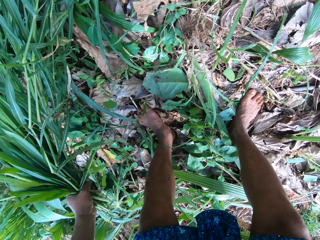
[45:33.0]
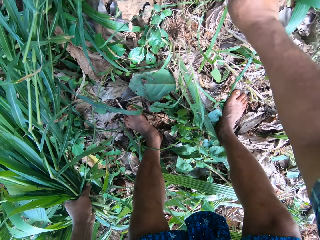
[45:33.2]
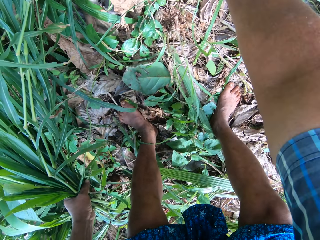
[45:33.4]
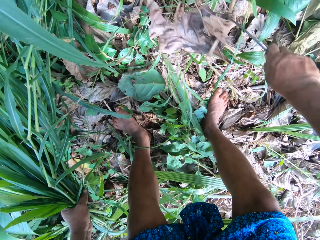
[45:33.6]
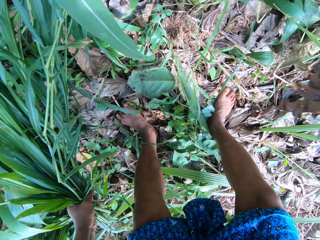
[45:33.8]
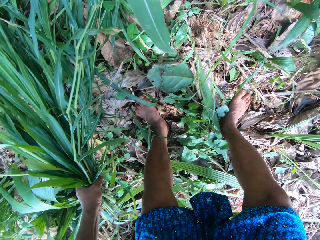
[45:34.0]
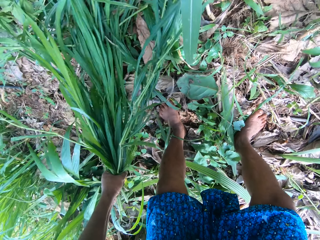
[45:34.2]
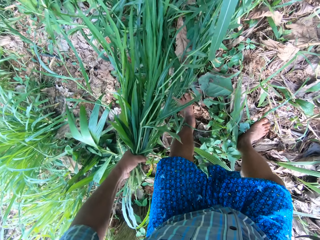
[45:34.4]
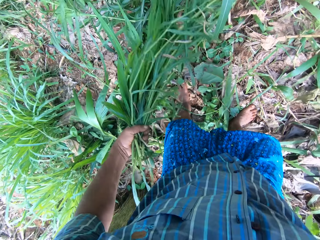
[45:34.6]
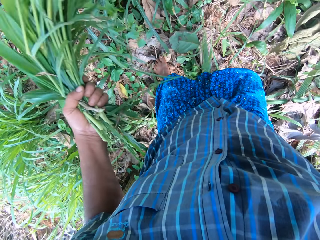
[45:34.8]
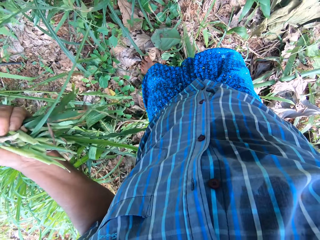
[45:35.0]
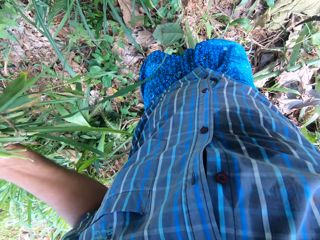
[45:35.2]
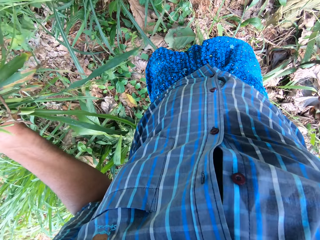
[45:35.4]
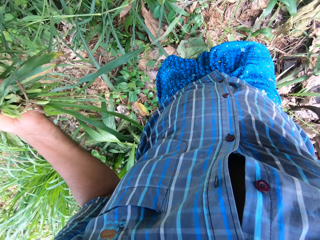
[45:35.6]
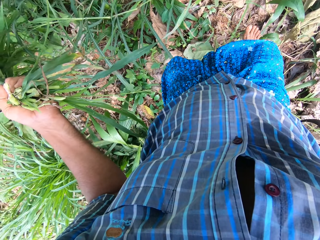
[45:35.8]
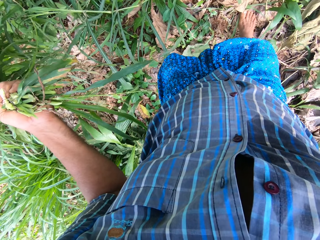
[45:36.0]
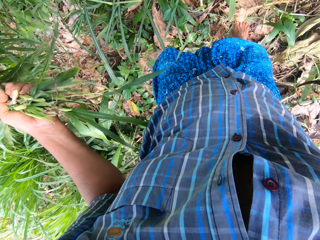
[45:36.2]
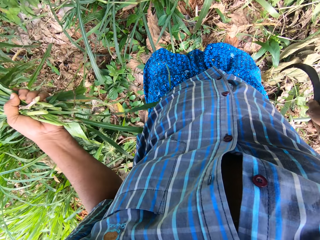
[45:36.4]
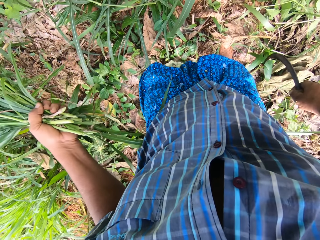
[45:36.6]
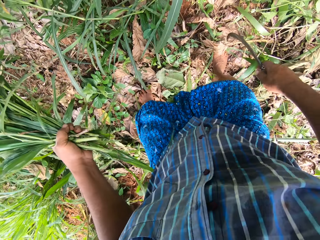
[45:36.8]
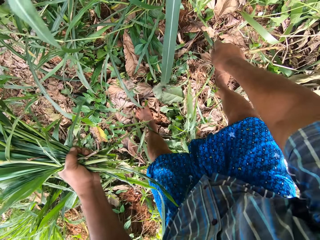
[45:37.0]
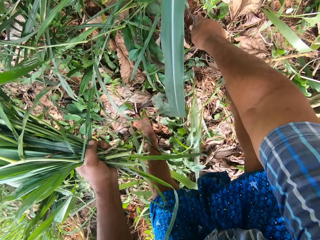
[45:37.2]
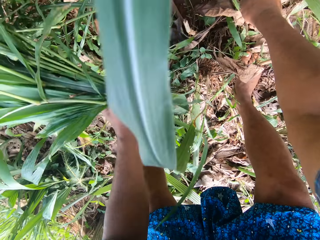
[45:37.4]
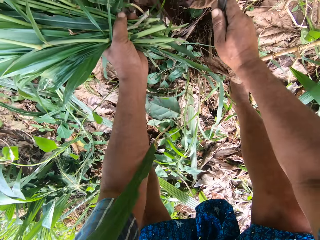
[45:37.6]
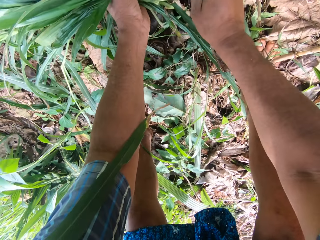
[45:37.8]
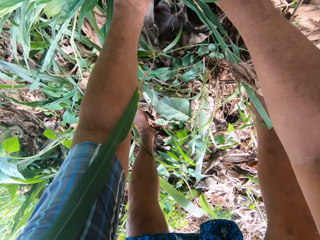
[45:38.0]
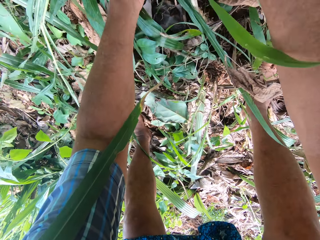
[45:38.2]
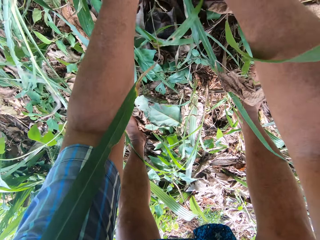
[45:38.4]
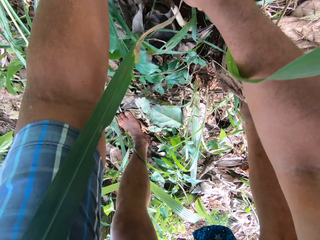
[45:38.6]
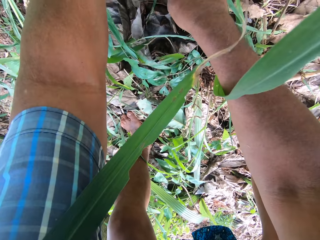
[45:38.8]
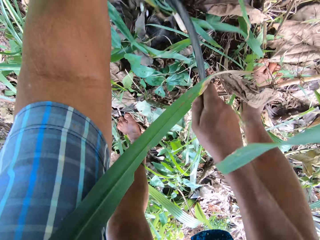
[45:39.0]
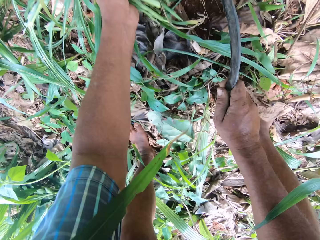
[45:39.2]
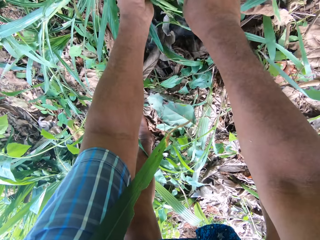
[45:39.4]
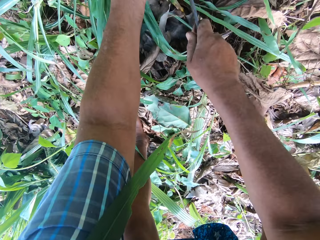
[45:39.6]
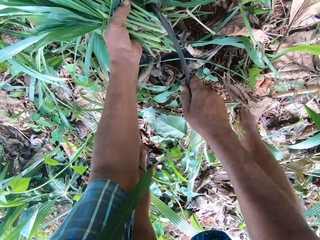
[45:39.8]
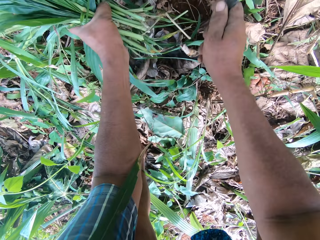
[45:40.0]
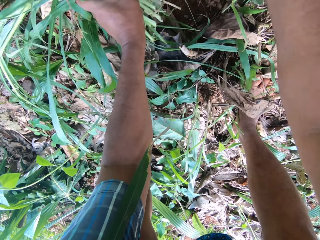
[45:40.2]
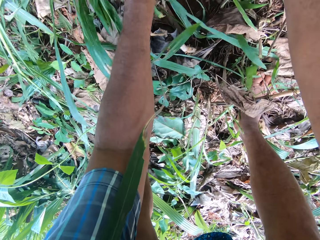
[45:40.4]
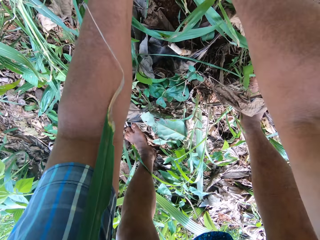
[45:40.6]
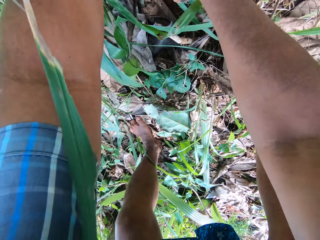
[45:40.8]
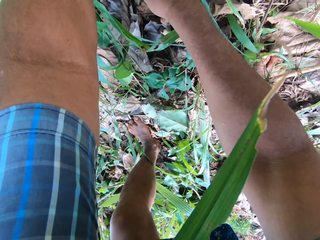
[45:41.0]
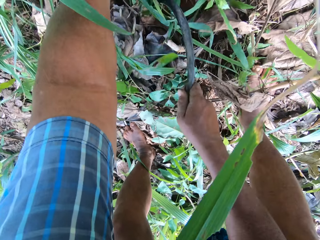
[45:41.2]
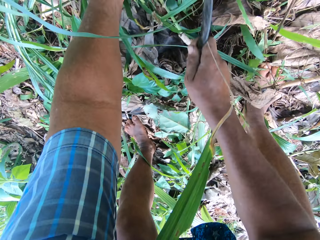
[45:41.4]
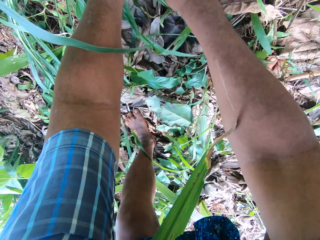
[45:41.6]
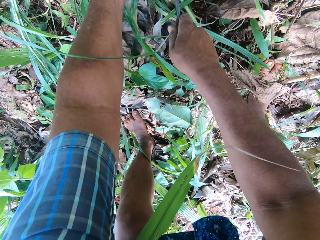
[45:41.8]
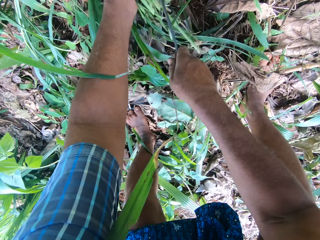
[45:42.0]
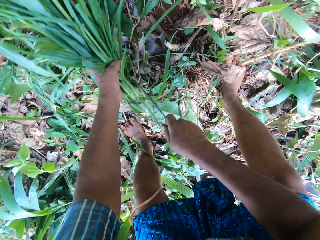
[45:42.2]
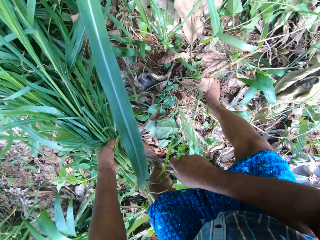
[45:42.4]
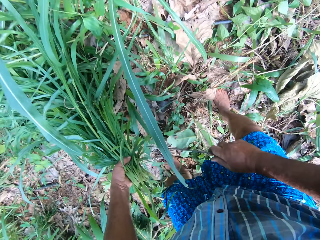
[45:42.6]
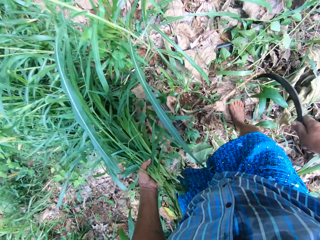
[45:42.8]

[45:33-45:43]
The camera wearer cuts the Napier grass with a sickle.

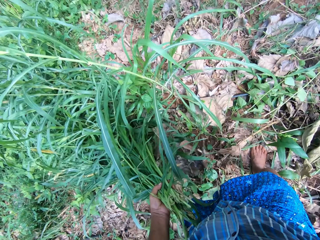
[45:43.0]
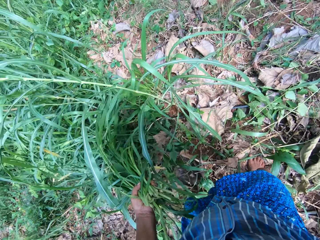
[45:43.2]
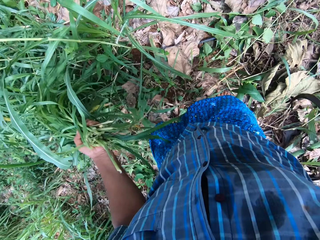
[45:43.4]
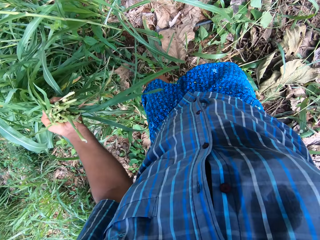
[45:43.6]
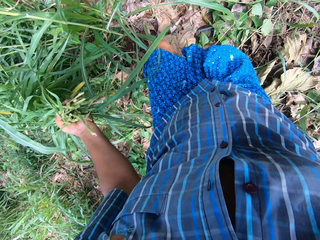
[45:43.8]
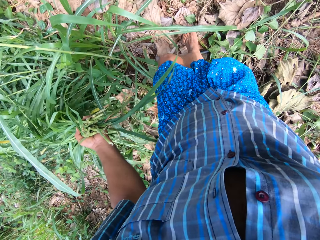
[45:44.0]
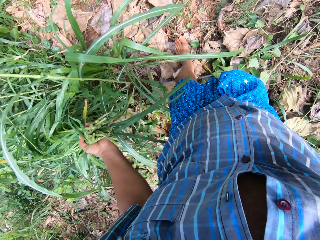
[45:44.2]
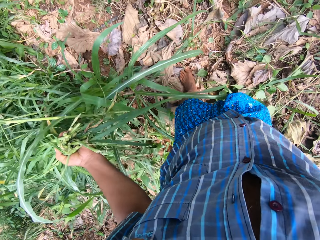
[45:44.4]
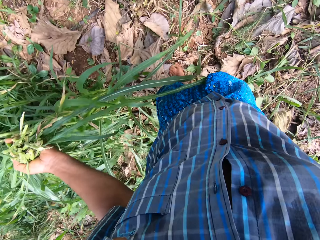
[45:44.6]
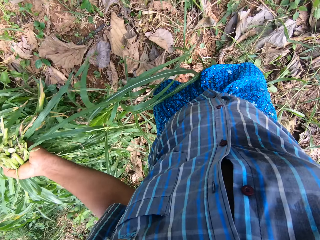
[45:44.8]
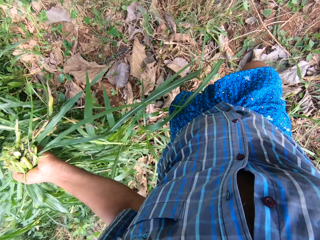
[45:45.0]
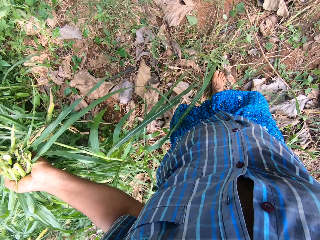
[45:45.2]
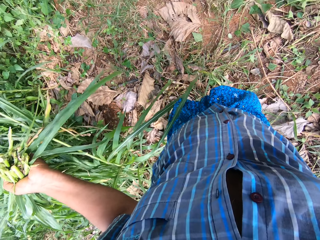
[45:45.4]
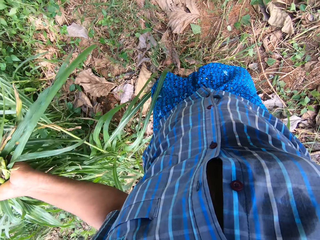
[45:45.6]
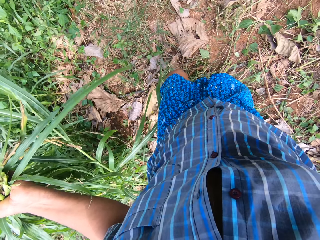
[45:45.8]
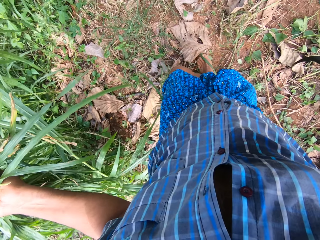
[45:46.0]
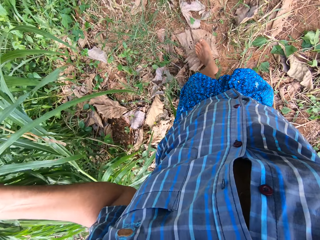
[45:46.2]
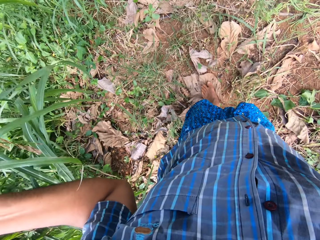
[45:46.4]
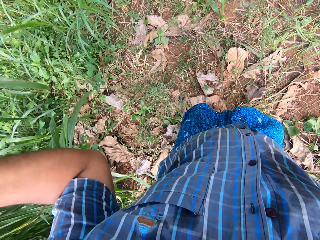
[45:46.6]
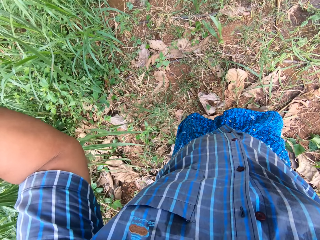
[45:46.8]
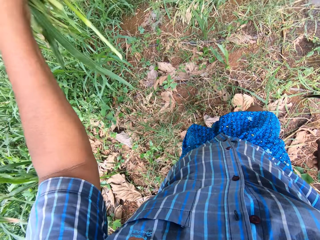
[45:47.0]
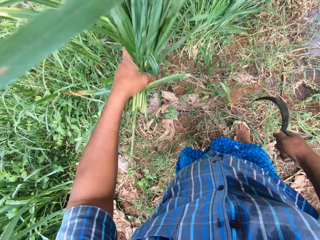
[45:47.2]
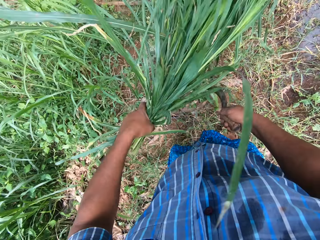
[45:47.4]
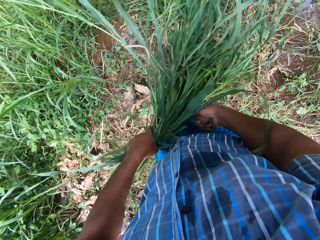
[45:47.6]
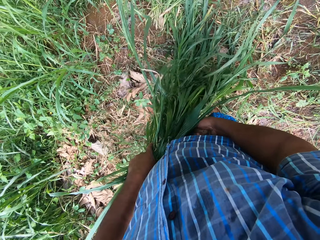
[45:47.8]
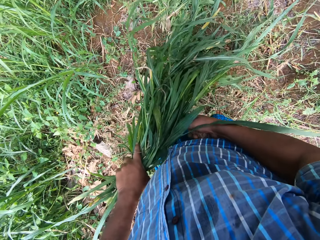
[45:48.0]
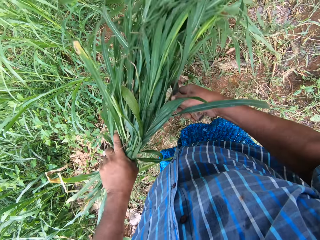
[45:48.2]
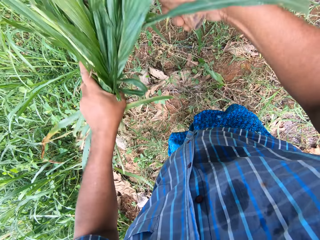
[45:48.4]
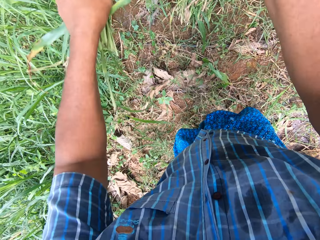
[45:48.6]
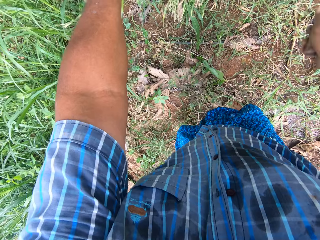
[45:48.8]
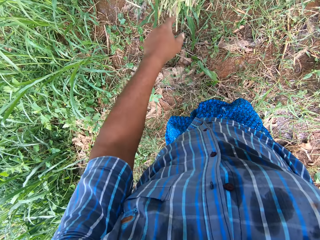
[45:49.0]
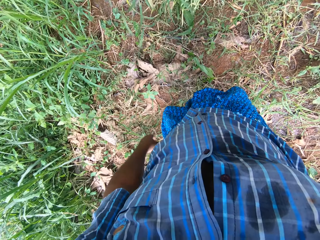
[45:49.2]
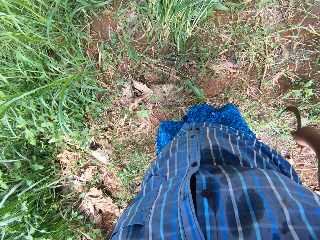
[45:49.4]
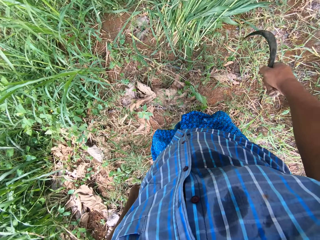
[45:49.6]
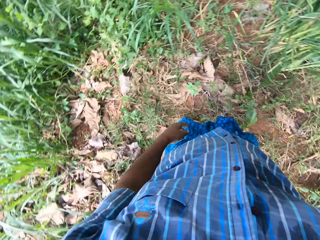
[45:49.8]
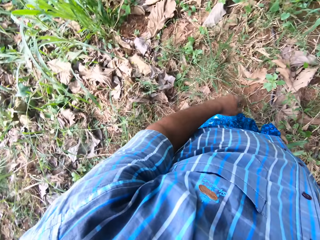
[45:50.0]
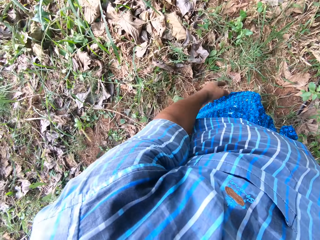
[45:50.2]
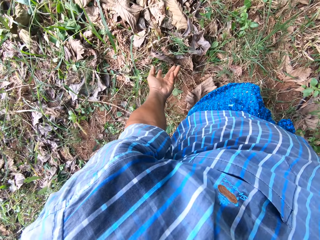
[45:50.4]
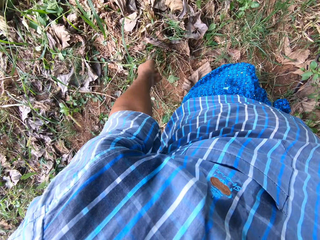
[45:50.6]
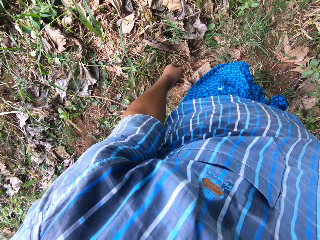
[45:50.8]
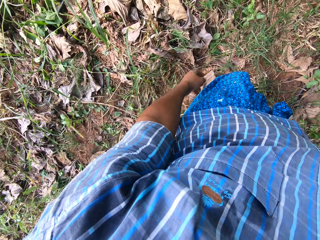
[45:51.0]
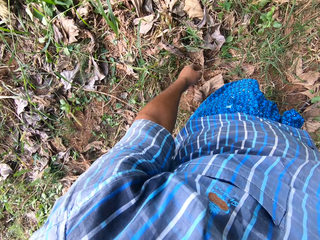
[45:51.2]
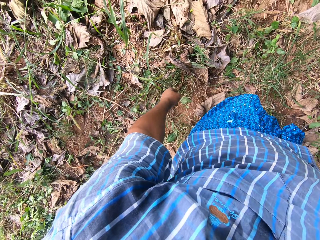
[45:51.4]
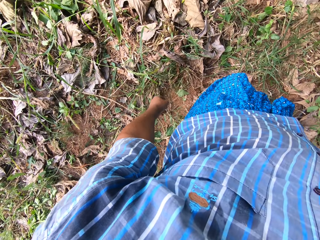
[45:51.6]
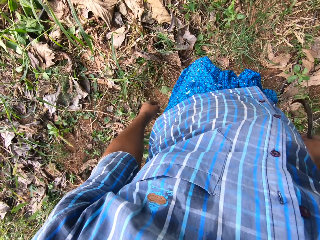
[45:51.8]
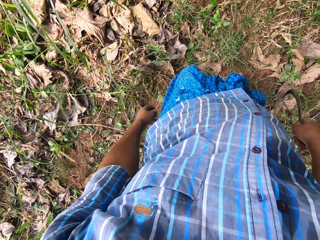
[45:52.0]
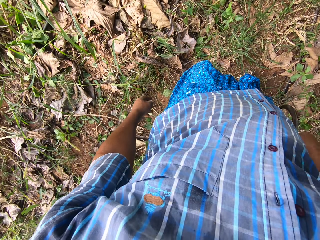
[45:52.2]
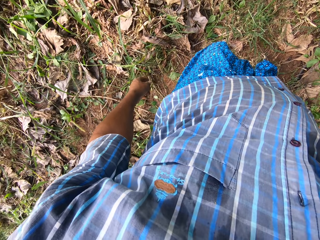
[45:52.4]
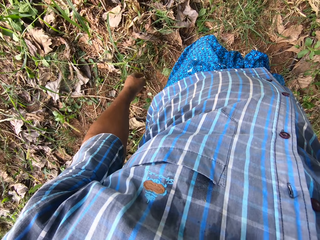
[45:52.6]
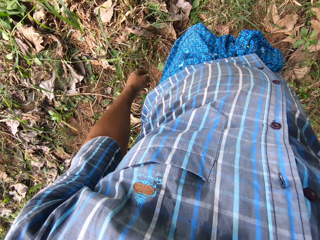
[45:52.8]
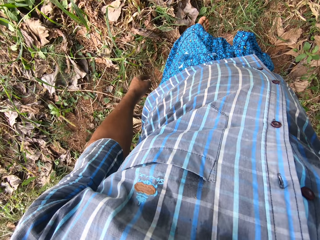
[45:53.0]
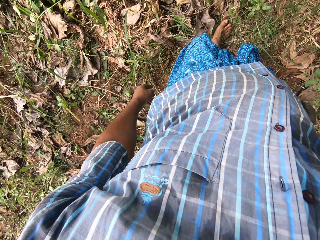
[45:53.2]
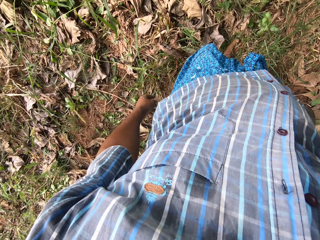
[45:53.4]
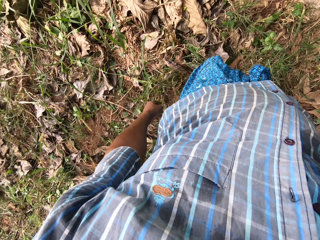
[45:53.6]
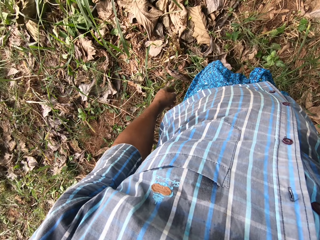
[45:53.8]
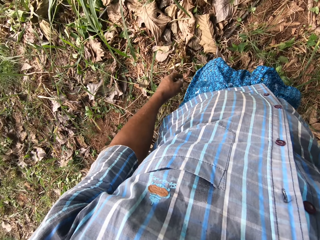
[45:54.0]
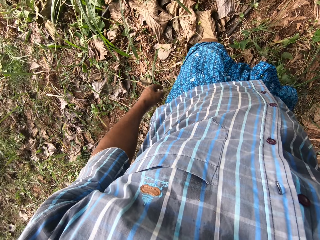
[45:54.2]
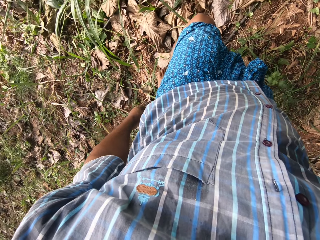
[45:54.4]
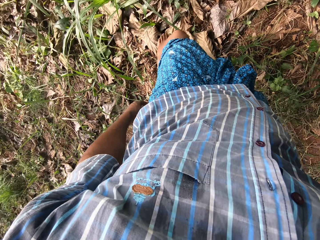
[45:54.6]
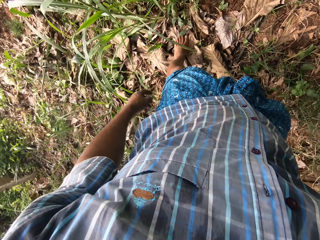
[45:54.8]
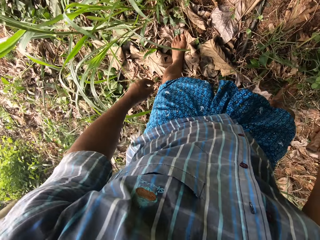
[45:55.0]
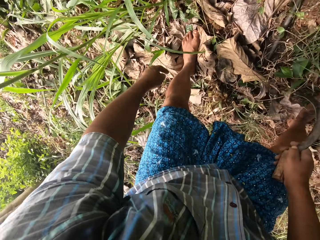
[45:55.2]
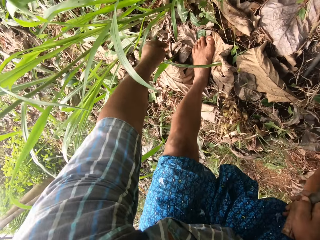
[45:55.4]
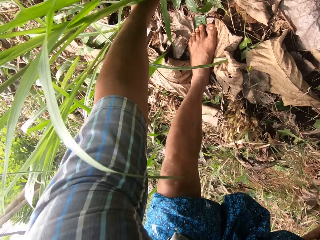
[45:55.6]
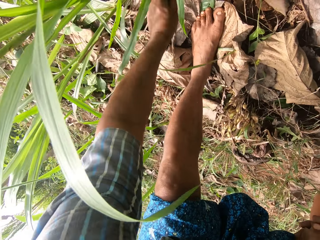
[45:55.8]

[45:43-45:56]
The camera wearer walks around in the farm. They throw the Napier grass down on the floor. They turn around and walk around in the farm.
